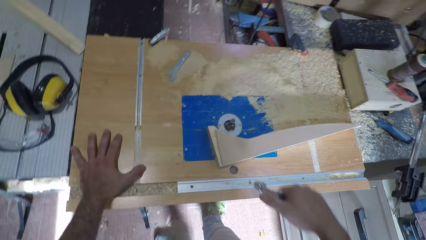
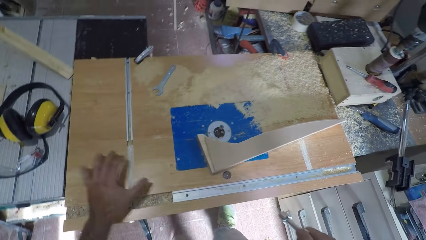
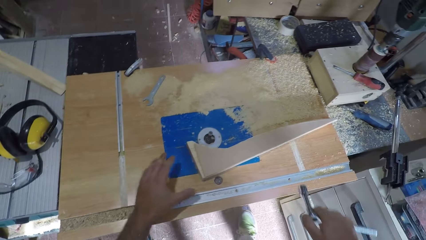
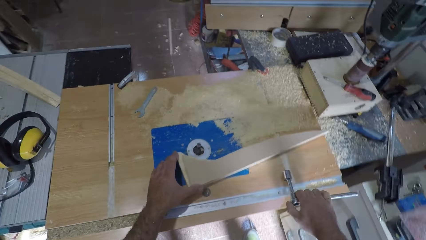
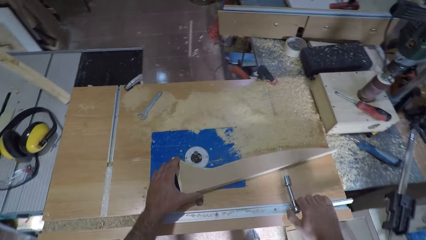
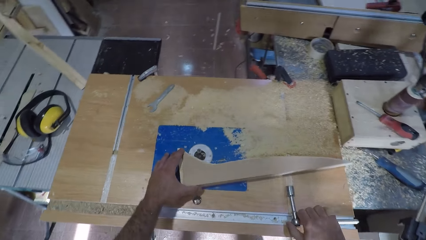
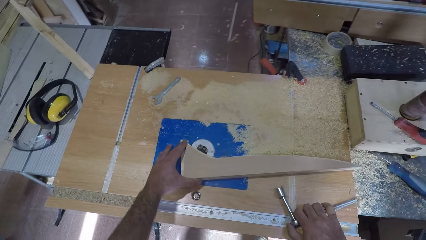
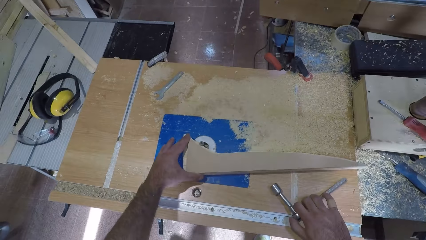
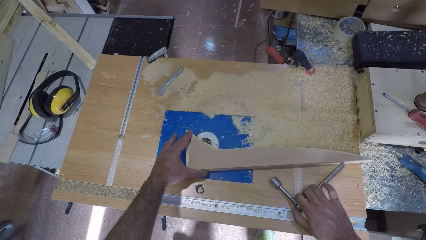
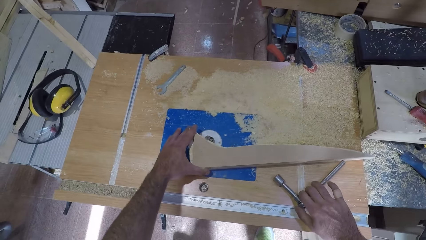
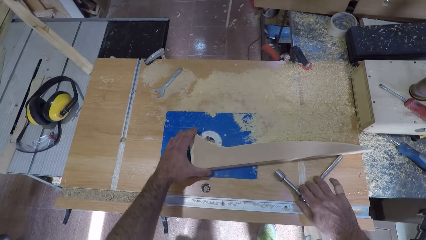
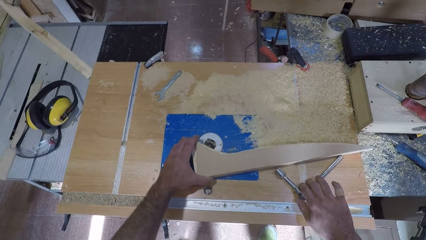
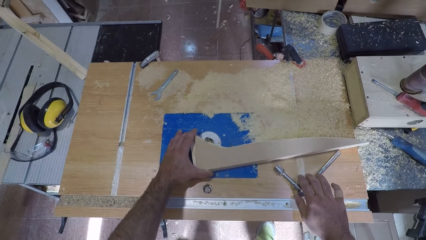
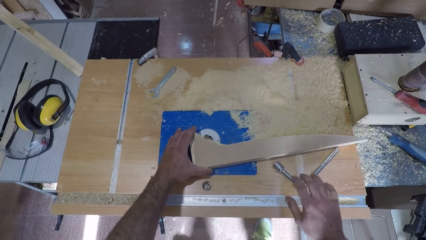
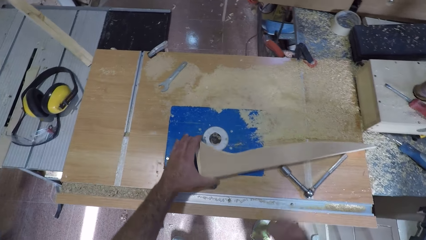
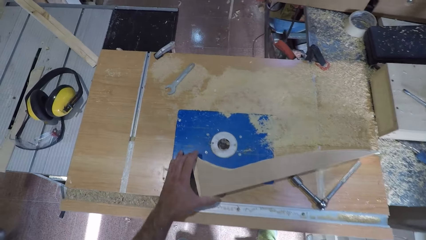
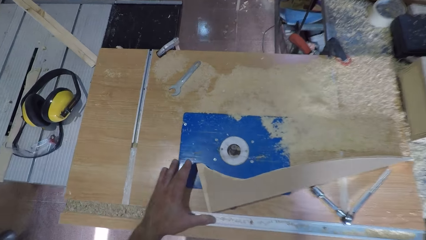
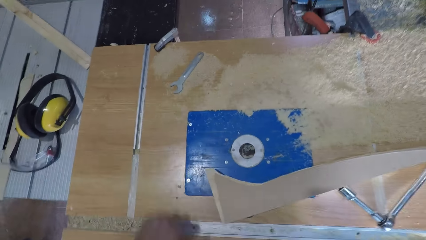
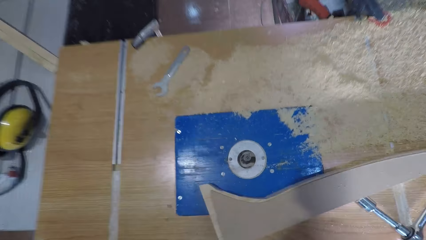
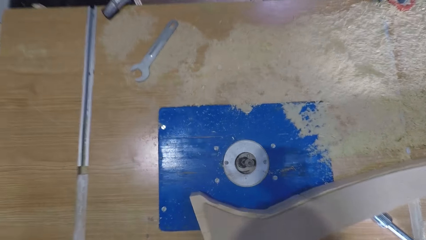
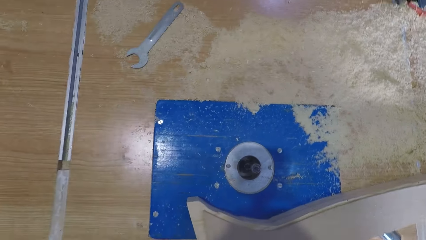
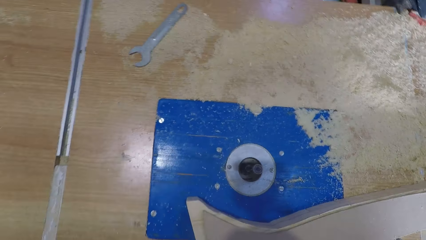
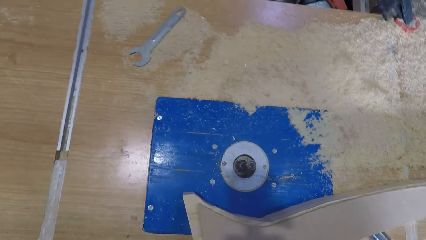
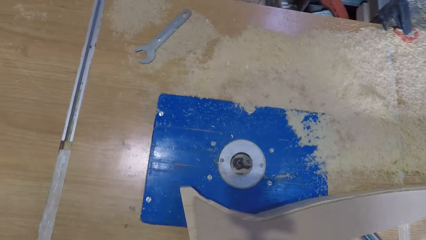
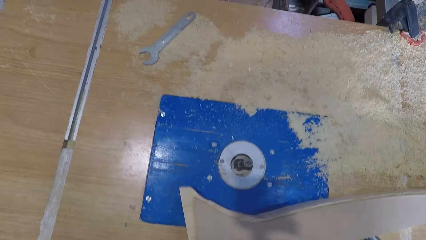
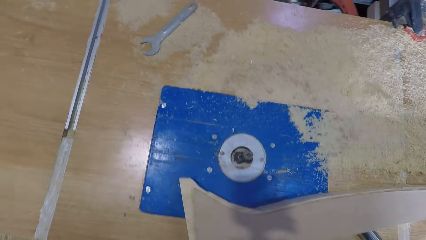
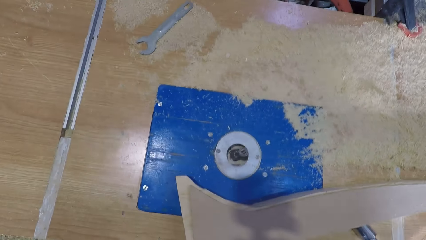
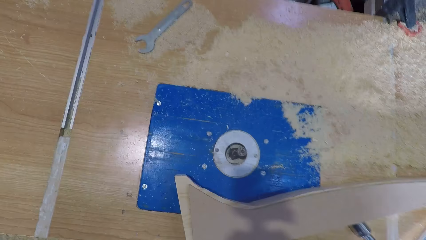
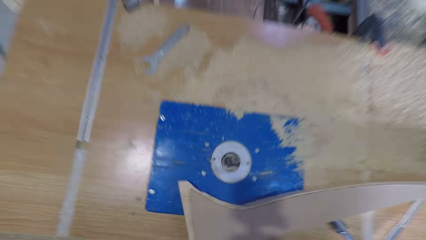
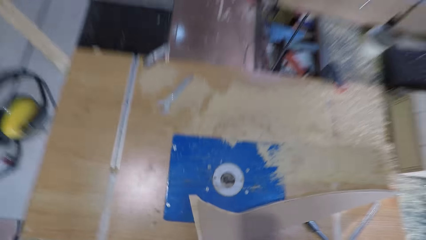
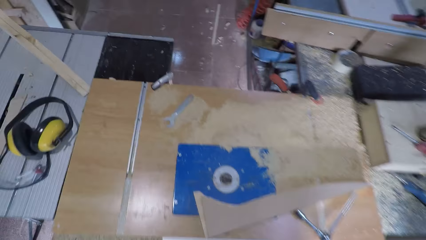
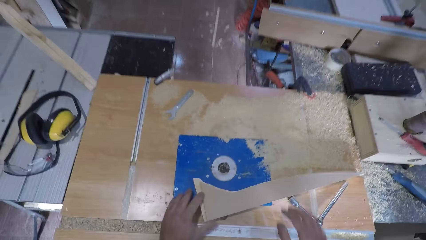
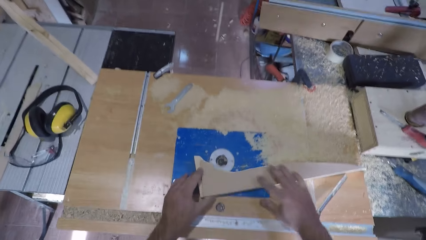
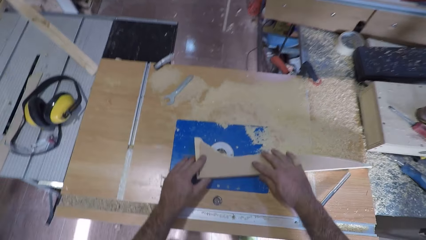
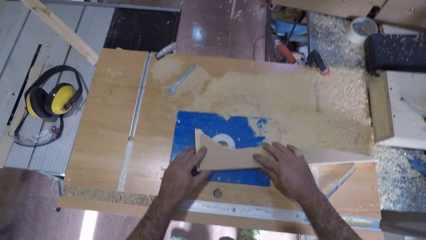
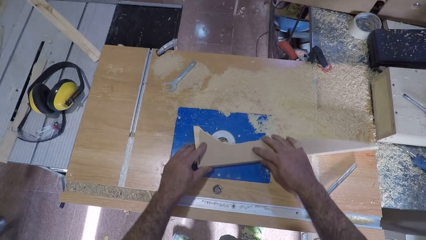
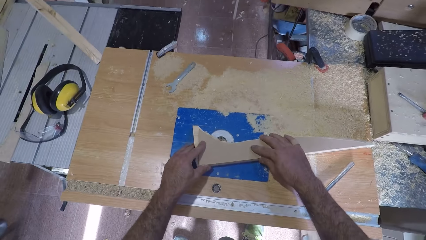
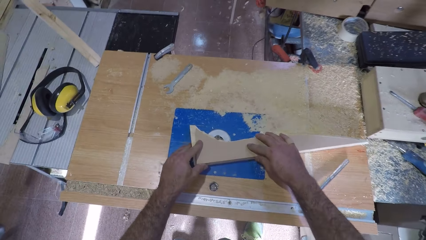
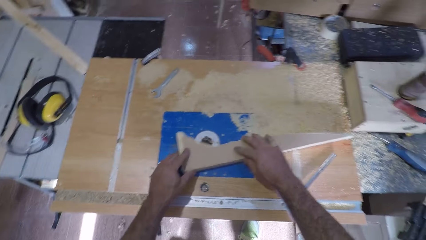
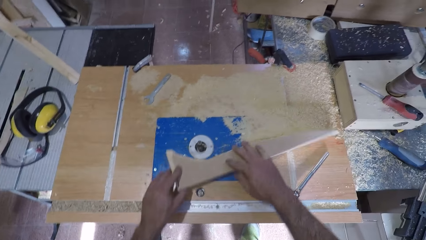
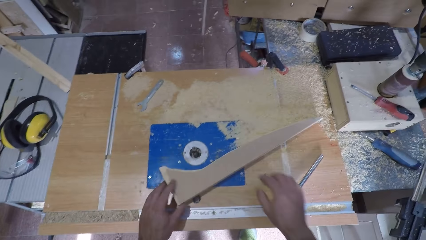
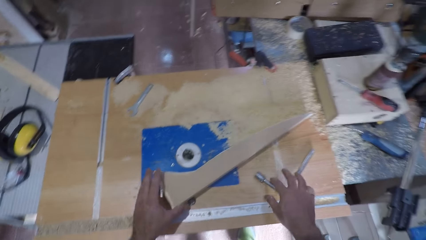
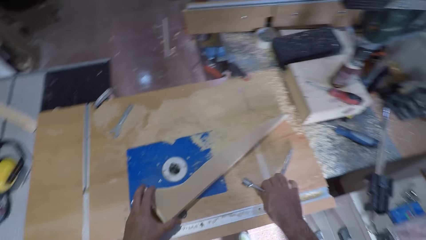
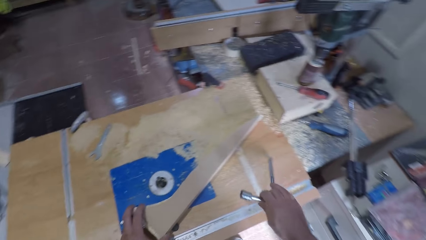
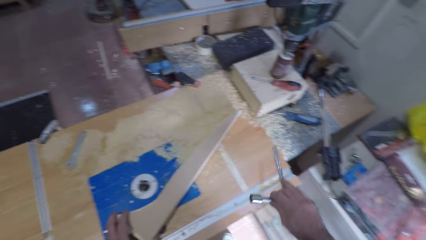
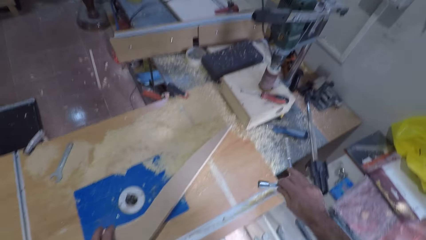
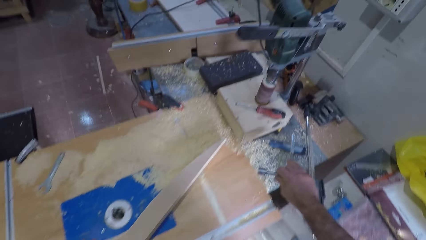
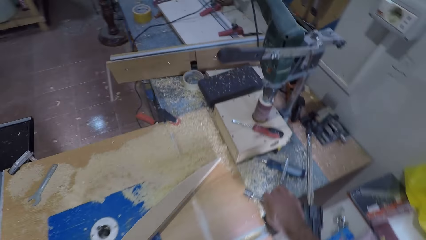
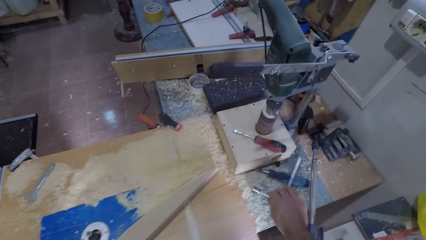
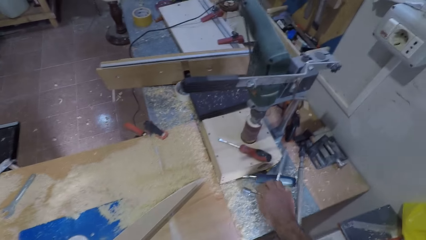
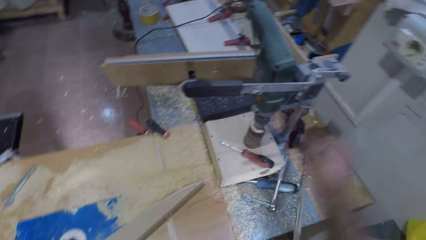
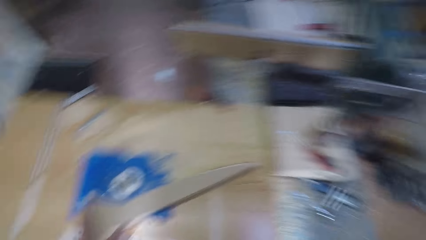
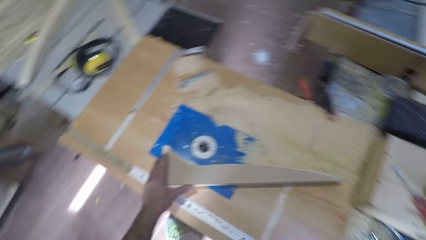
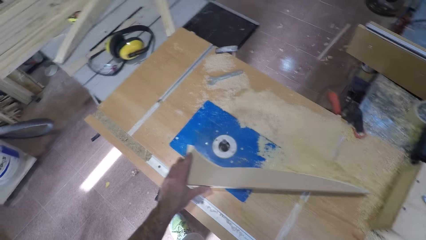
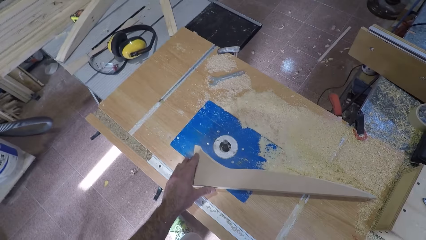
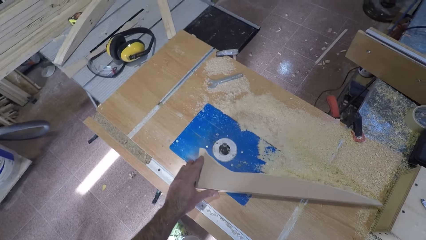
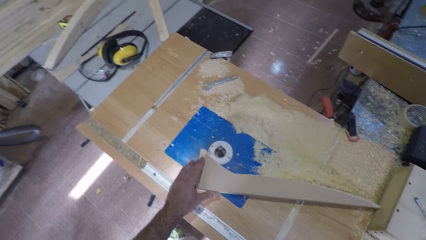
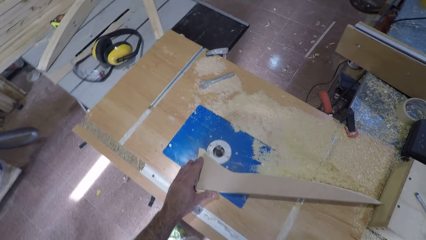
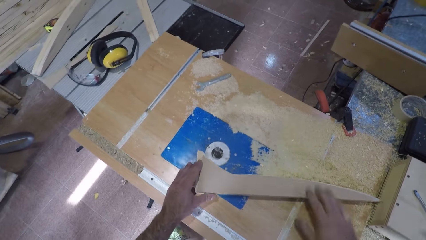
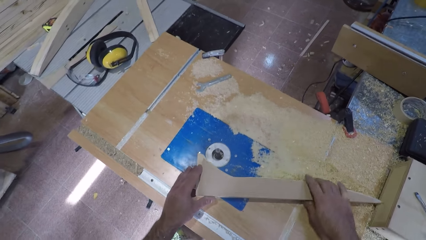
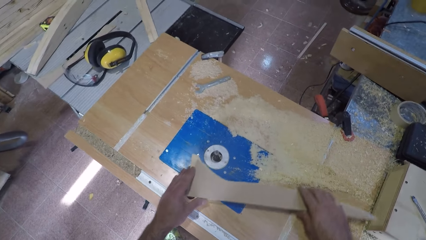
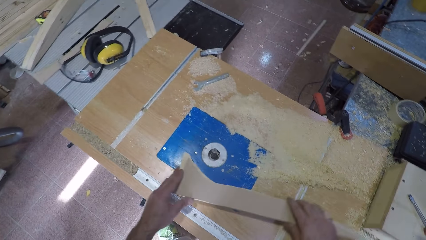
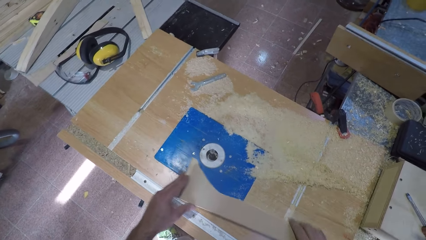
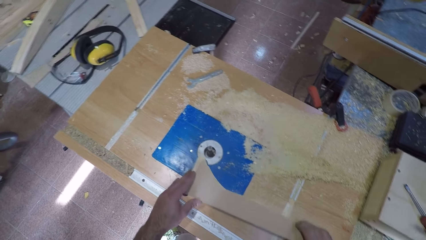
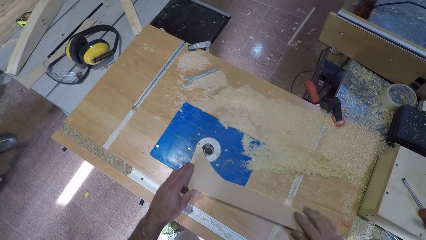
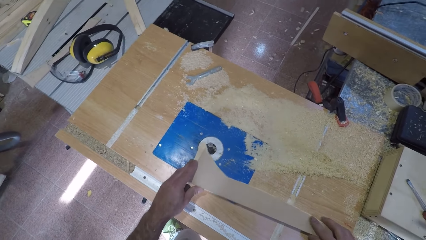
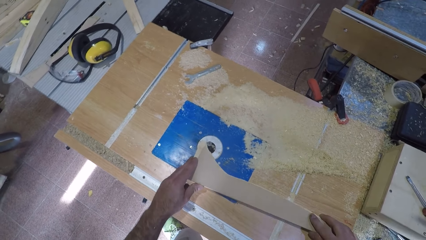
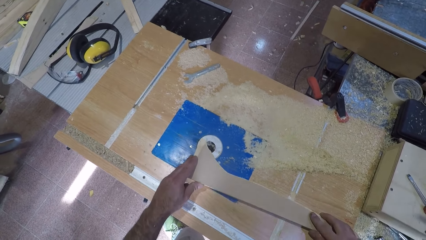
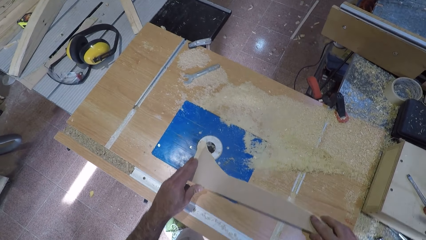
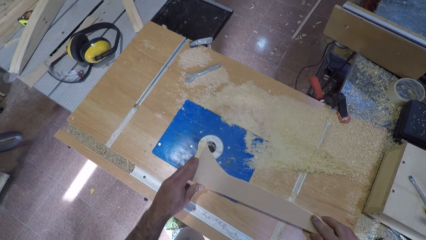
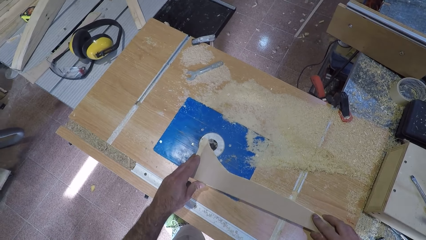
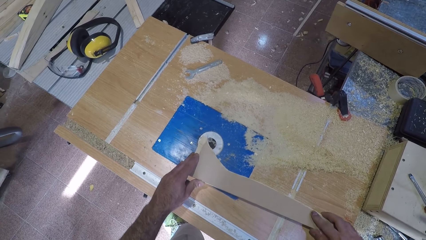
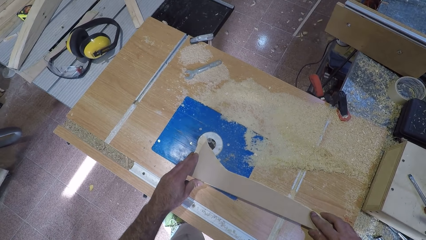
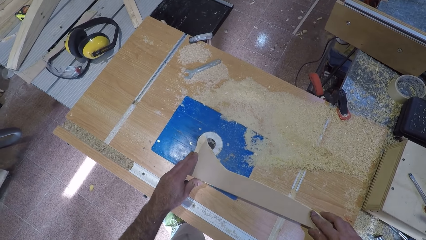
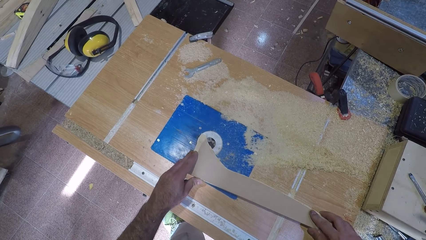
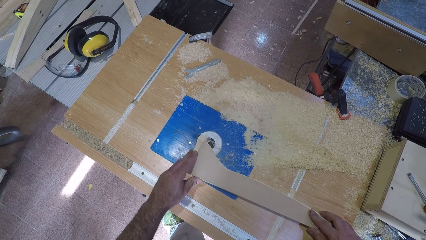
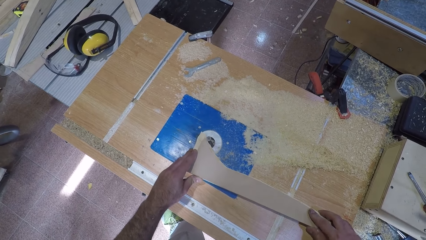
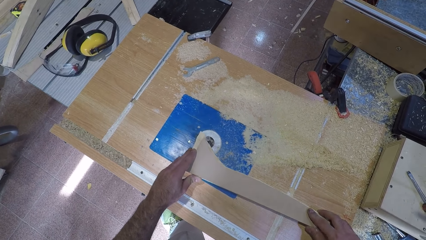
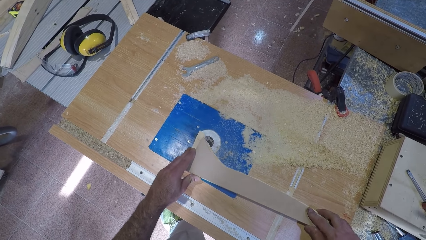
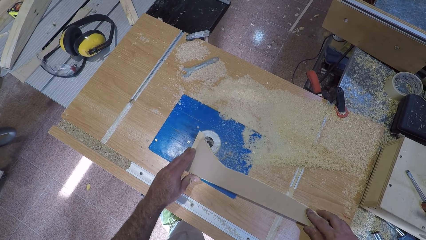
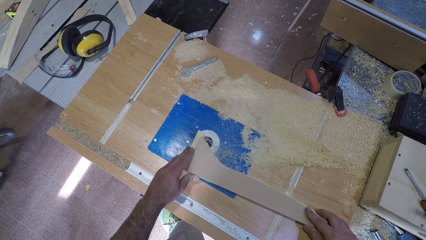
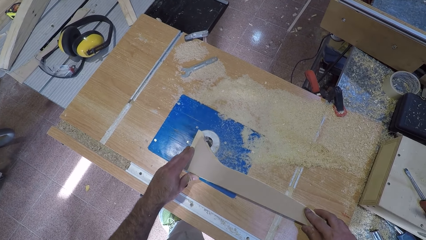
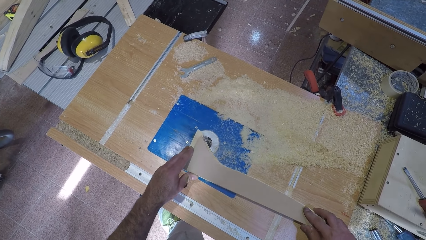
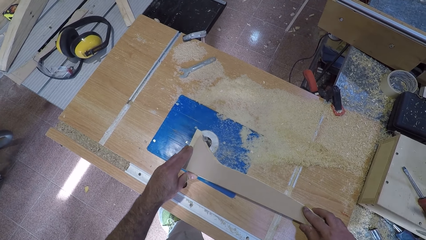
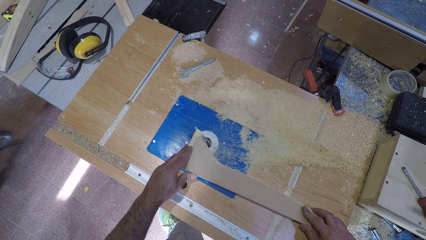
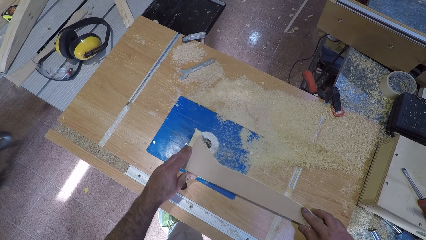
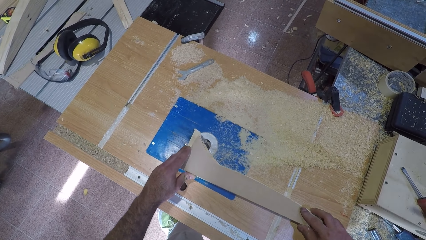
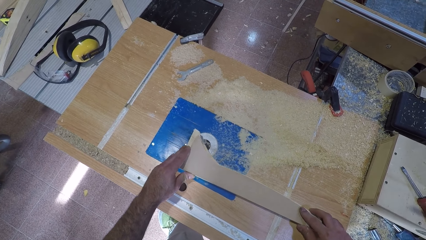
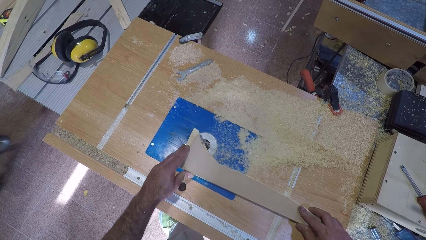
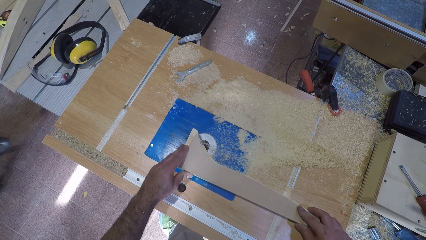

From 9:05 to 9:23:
The camera wearer removes the spanner or torque wrench. He stops tightening the nut. He holds the wood-work. He places the wood near the wood carving machine. He places the torque wrench on the bench. He places his hands under the bench. He pushes the wood-work to the filer. He places the wood near the wood carving machine. He moves the wood-work away from the filer. He picks the torque wrench. He puts down the spanner. He turns on the workbench machine. He shaves the timber. He touches the wood with his right hand. He adjusts the wood to the filer.
